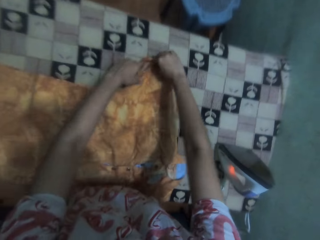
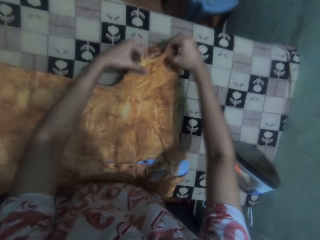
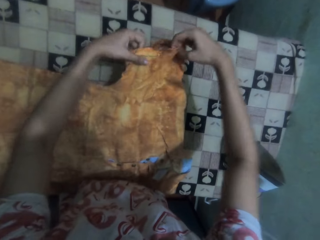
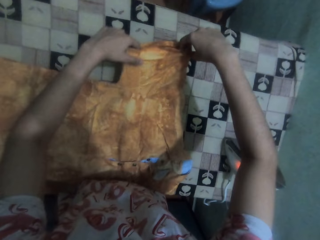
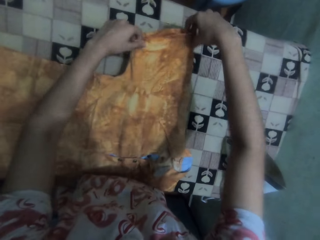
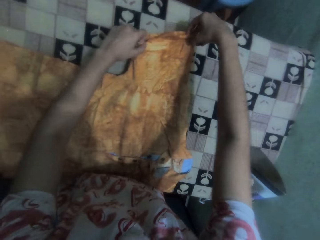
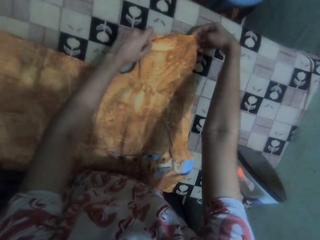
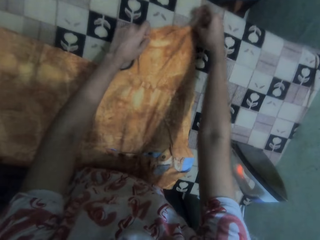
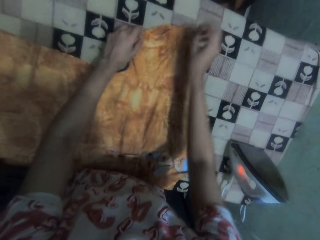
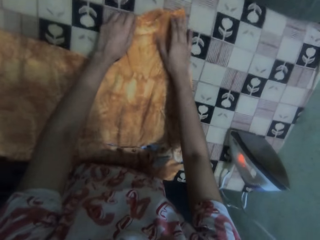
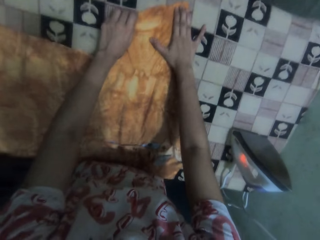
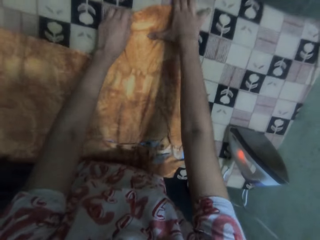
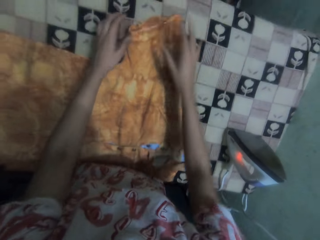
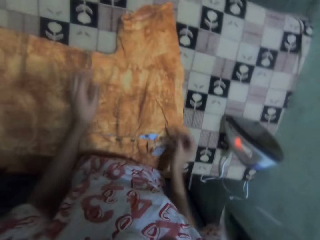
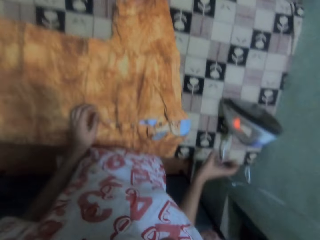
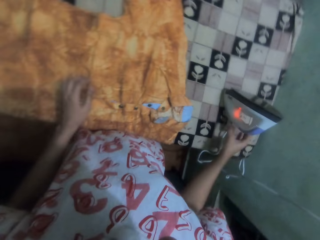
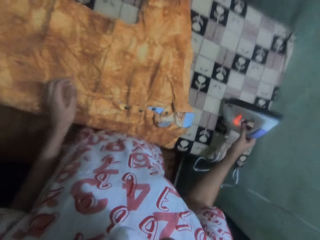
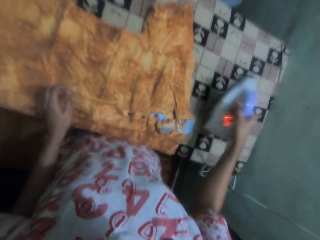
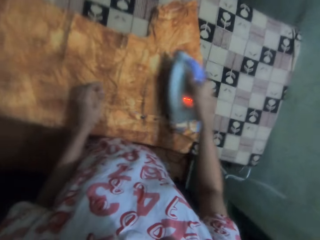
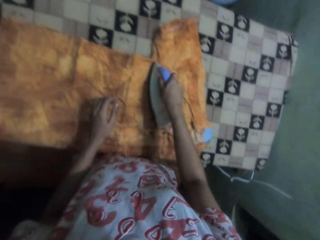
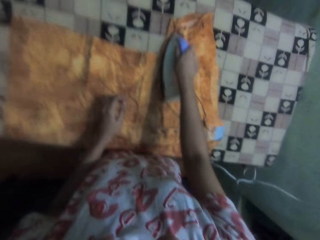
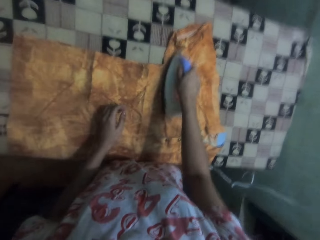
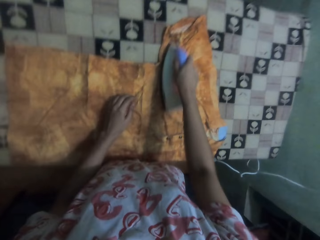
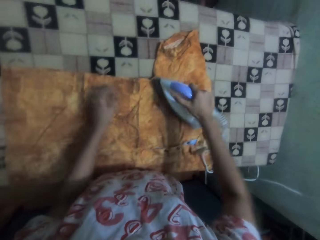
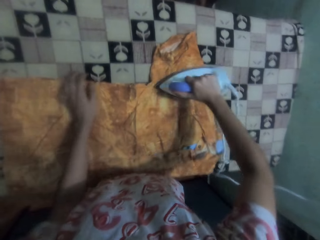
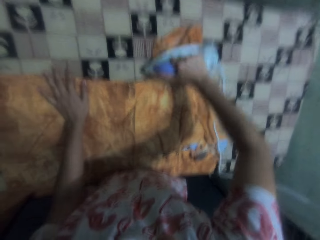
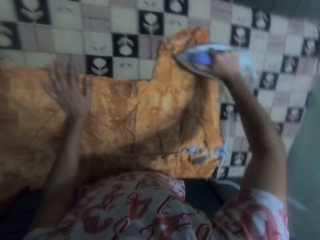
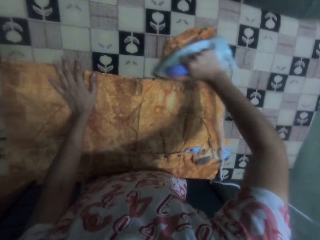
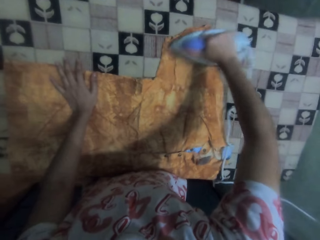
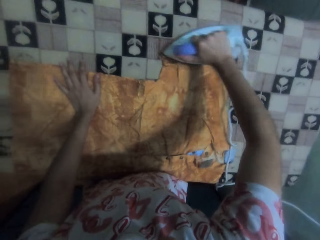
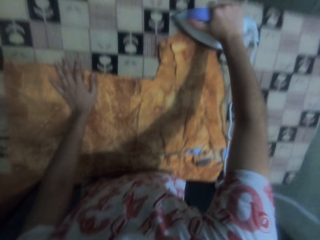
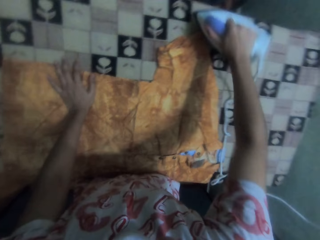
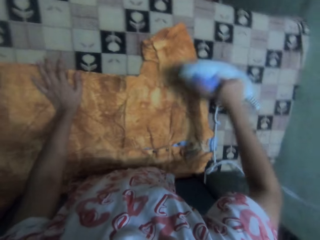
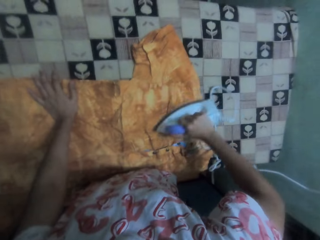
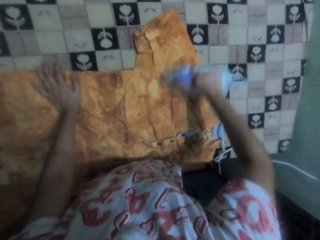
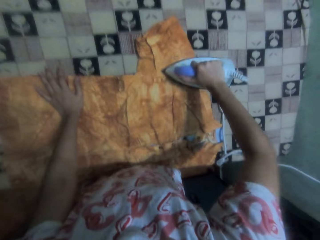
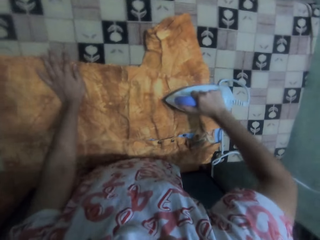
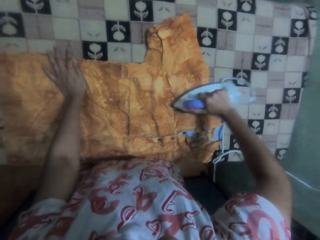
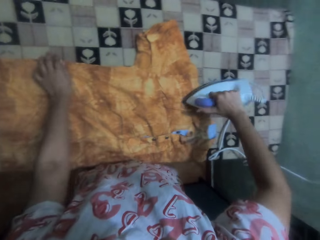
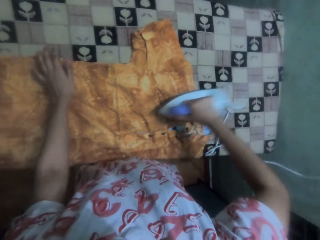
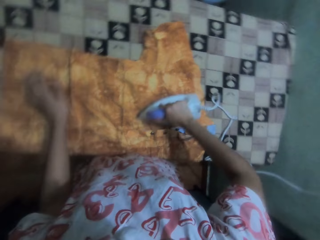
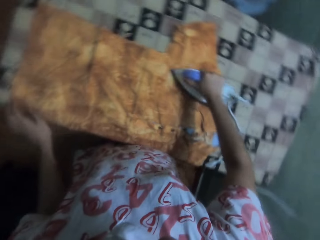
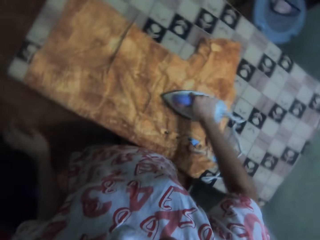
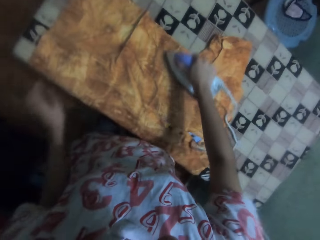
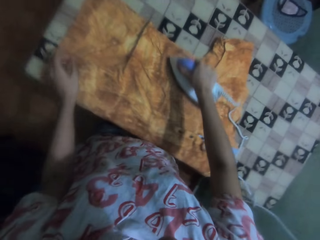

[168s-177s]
The camera wearer adjusts the top with her hands. She picks the iron box from the table. She irons the top with the iron box.

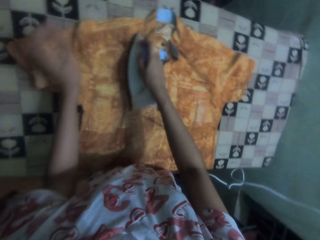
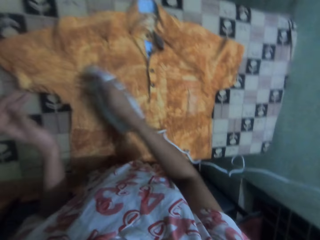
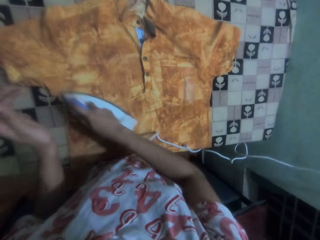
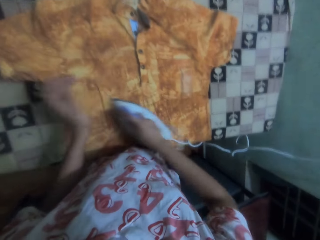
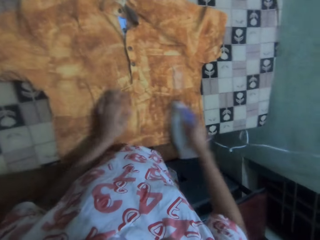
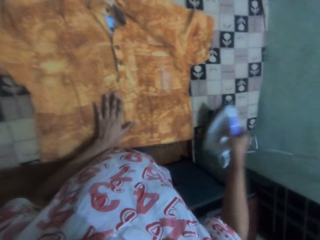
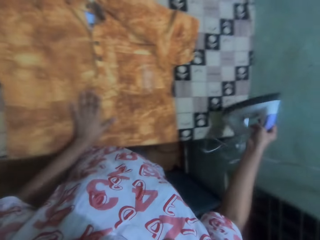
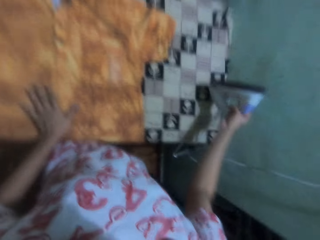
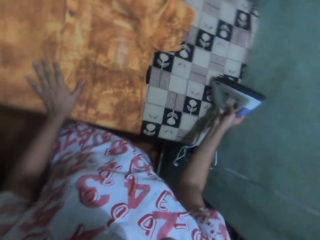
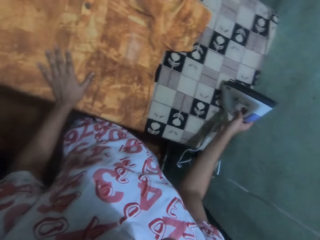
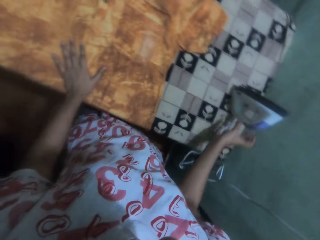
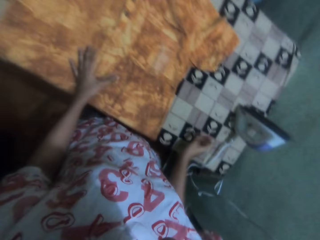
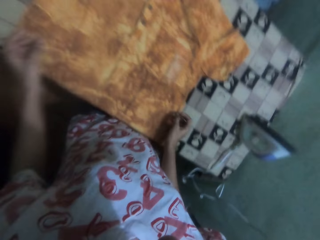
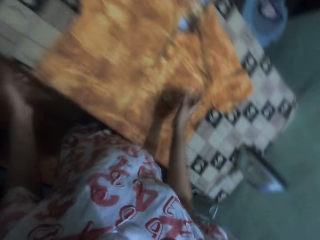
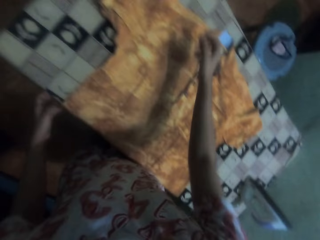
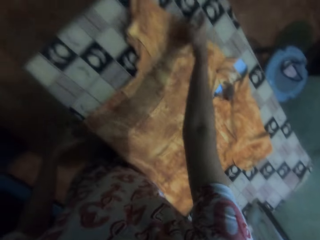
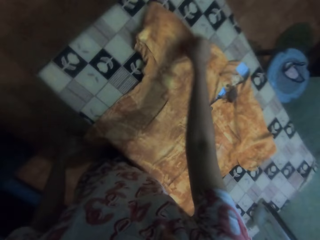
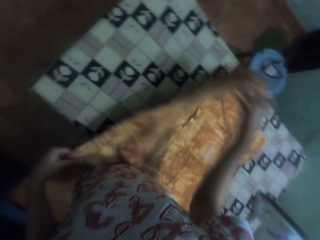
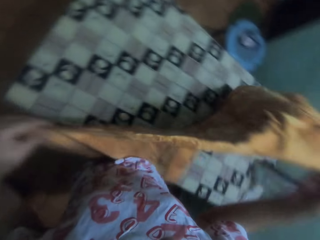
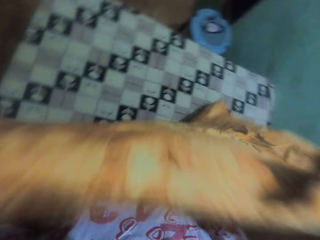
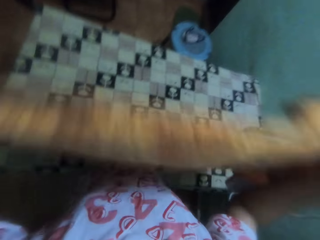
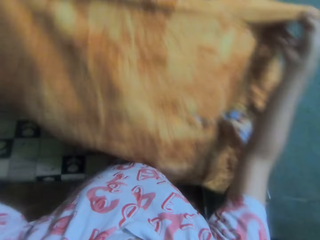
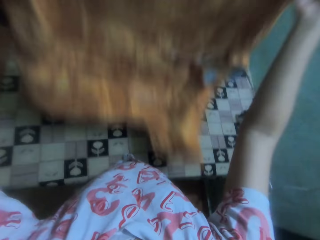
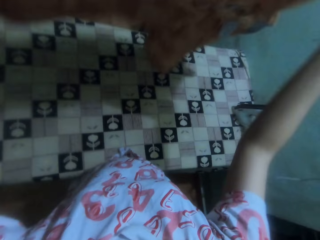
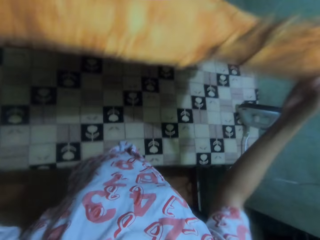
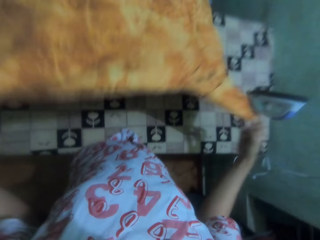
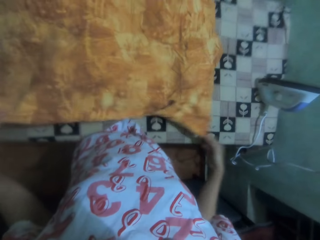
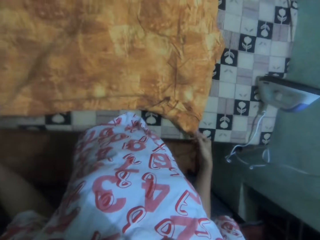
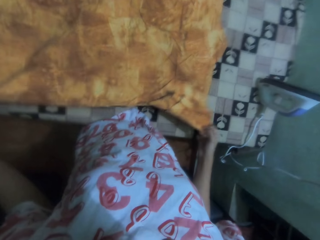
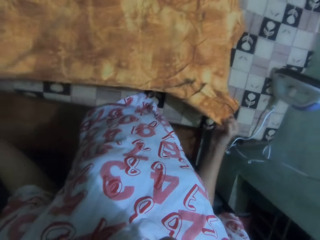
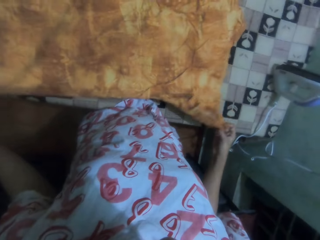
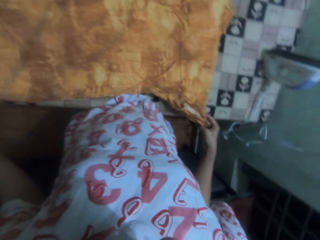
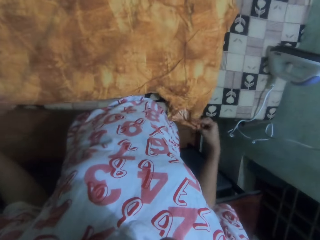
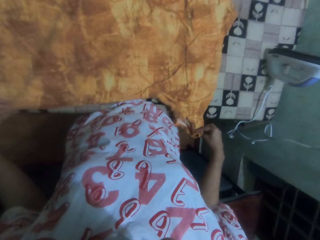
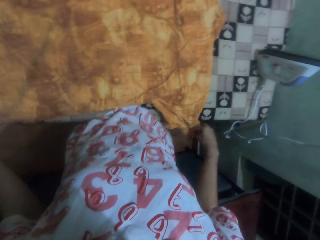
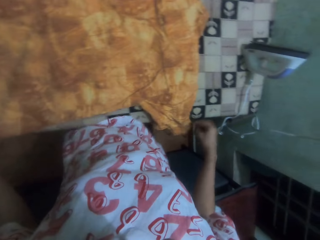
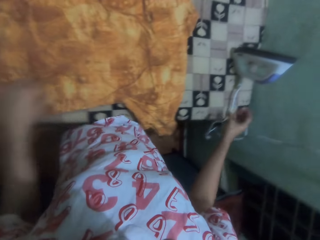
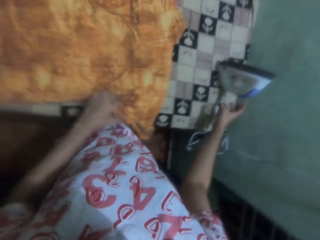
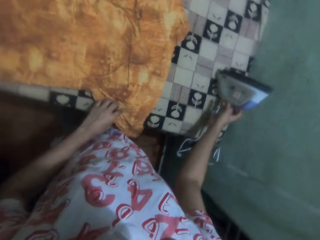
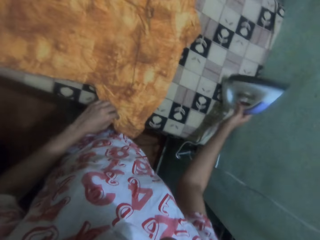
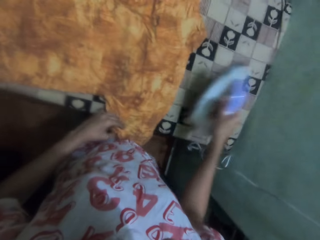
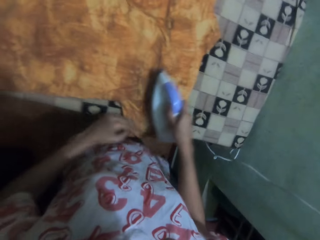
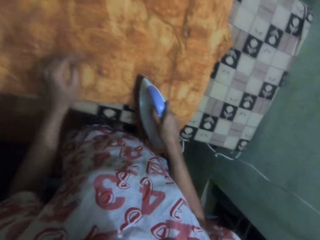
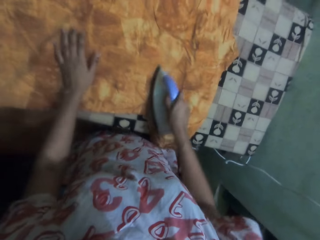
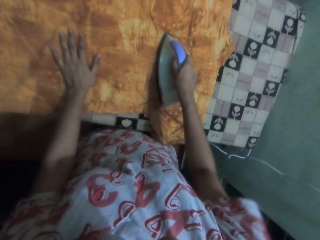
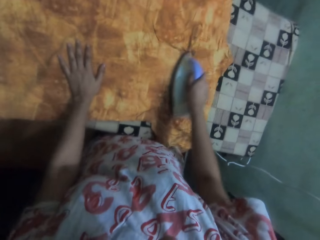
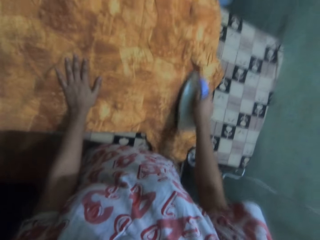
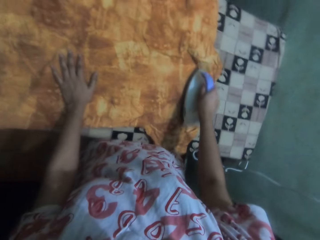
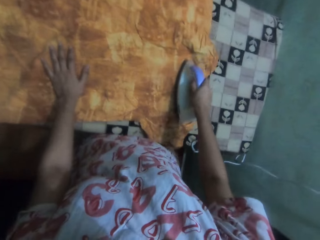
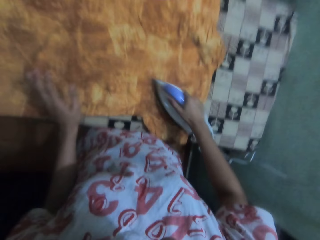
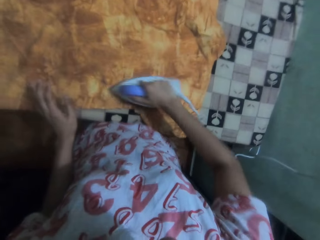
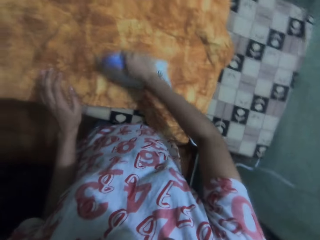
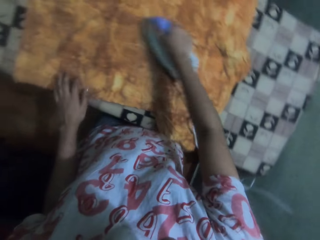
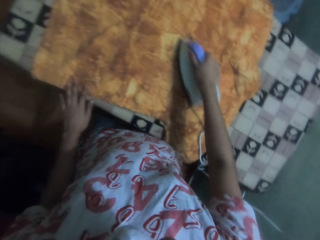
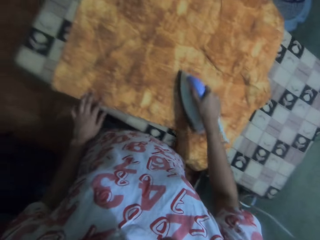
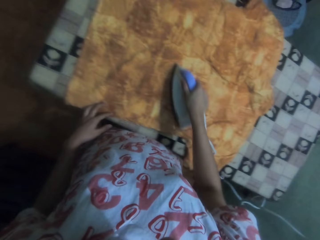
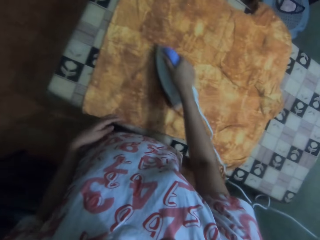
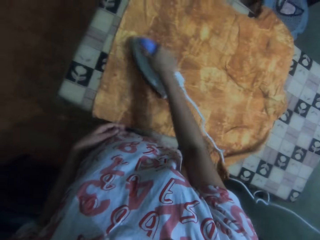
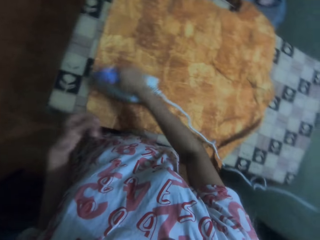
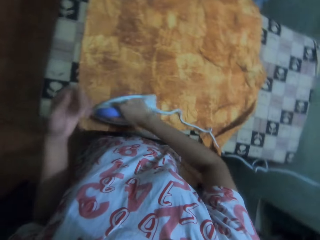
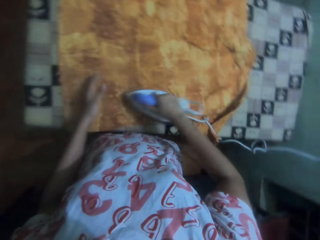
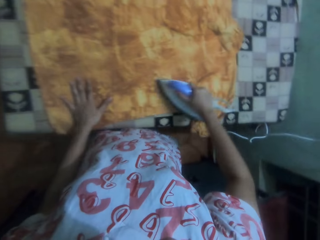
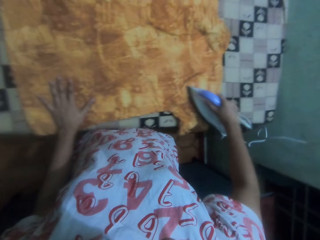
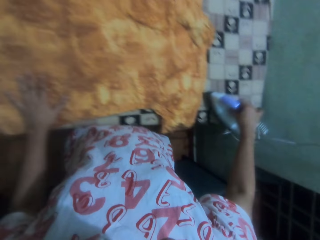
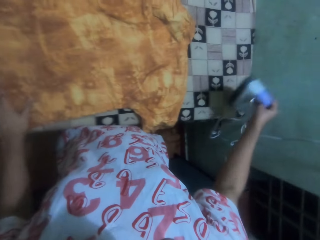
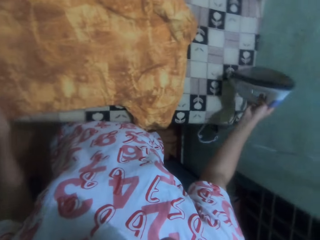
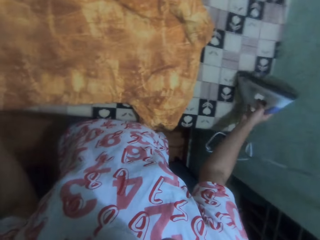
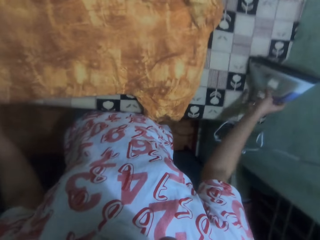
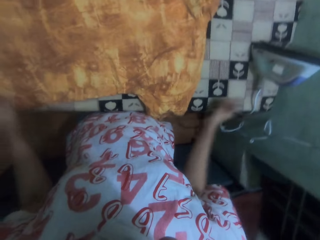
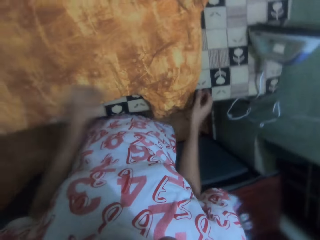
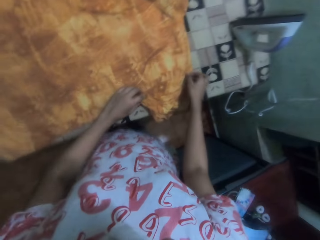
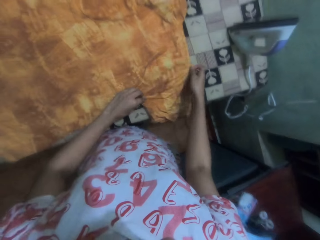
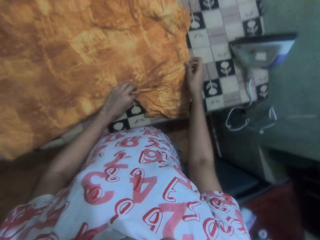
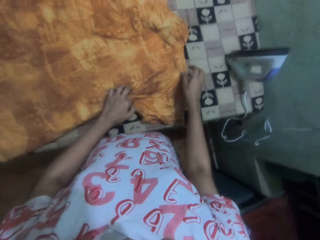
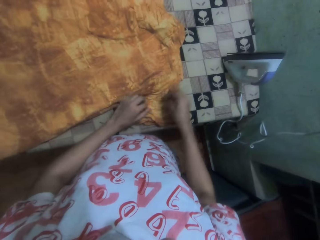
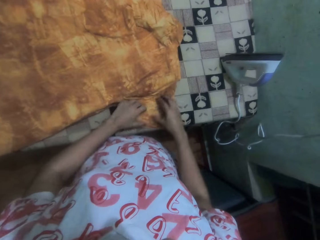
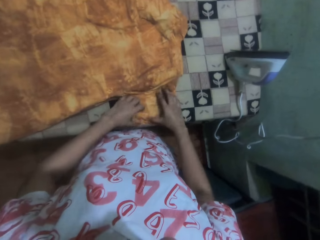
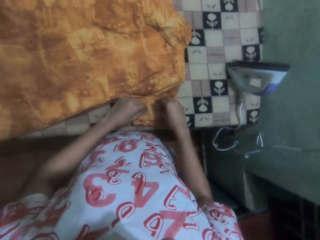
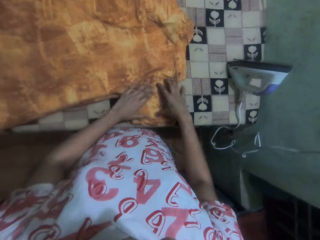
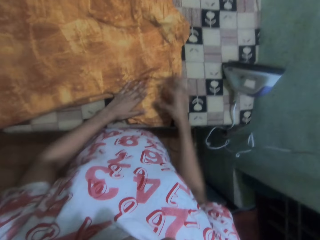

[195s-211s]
The camera wearer places her hand on the table. She places the iron box on the table. She lifts the top from the table. She adjusts the shirt. She places the top on the table. She picks the iron box from the table. She irons the top with the iron box. She places the iron box on the table. She adjusts the top with her hands.
